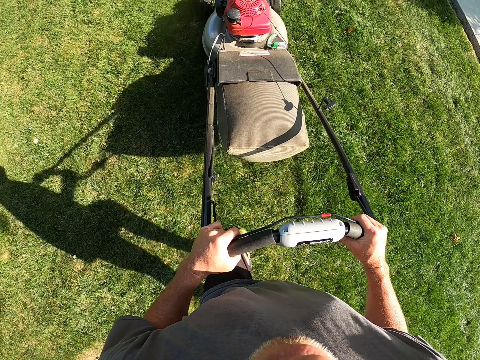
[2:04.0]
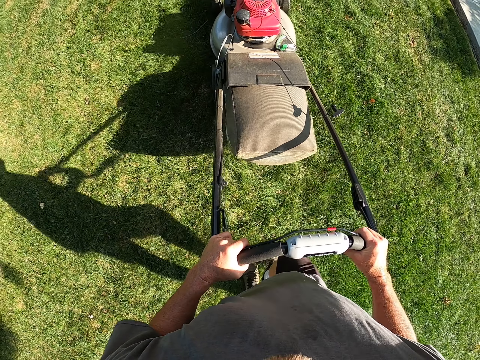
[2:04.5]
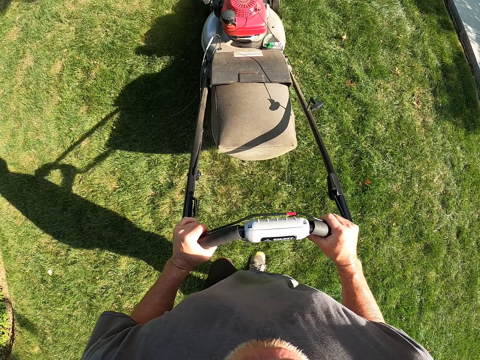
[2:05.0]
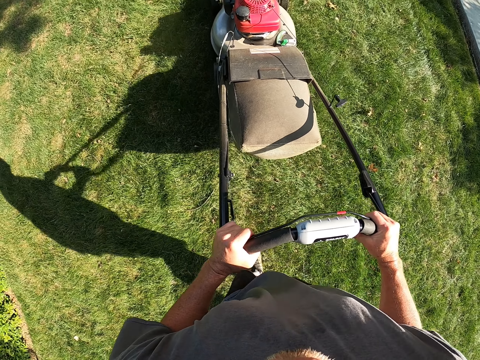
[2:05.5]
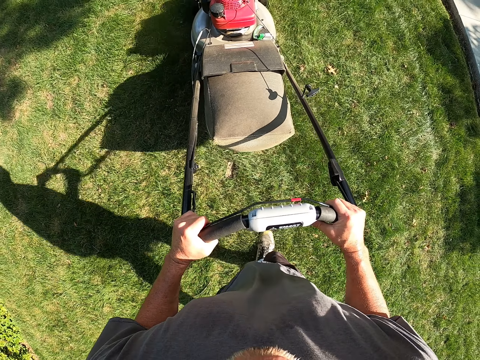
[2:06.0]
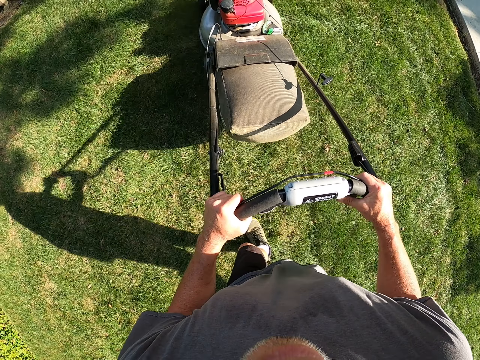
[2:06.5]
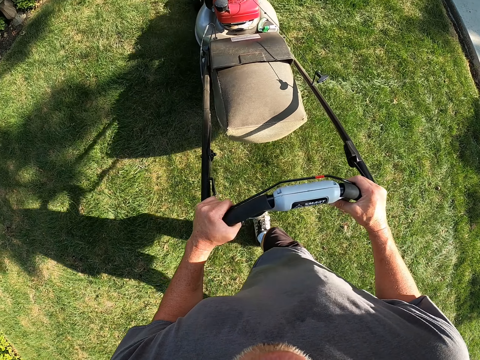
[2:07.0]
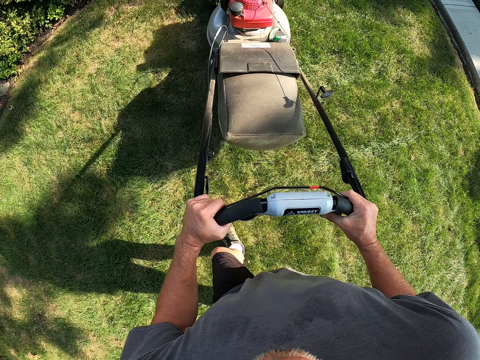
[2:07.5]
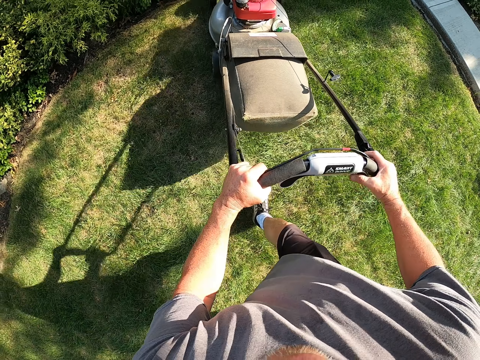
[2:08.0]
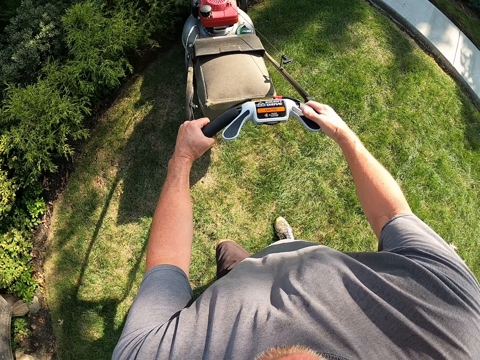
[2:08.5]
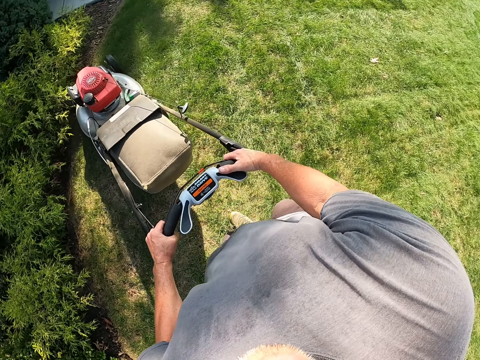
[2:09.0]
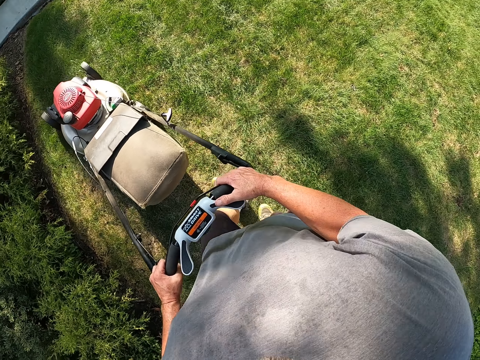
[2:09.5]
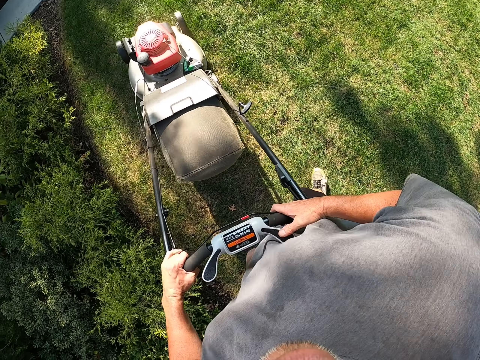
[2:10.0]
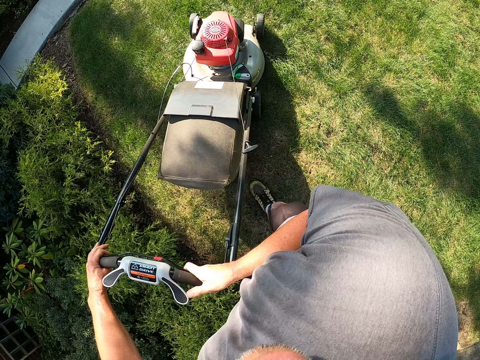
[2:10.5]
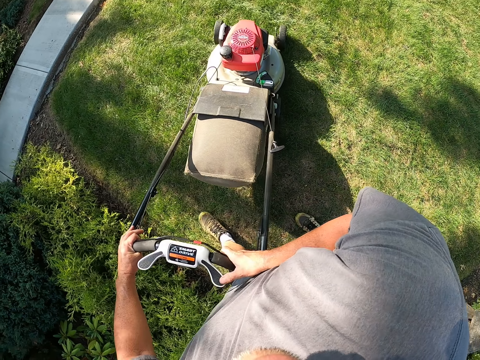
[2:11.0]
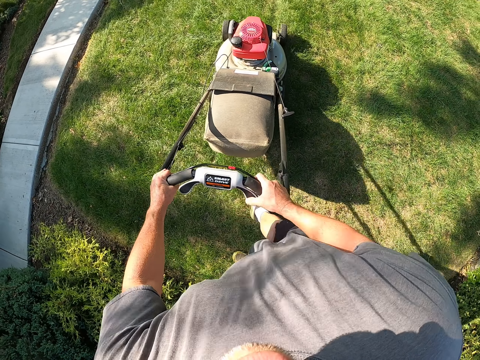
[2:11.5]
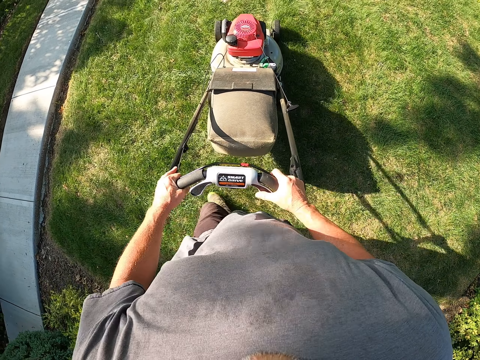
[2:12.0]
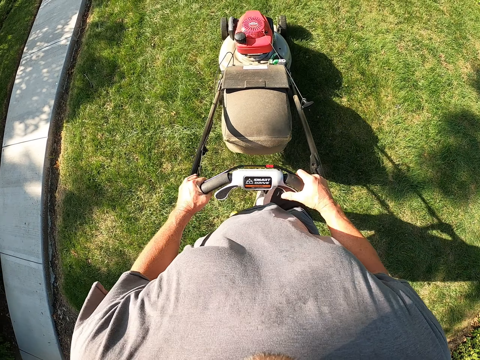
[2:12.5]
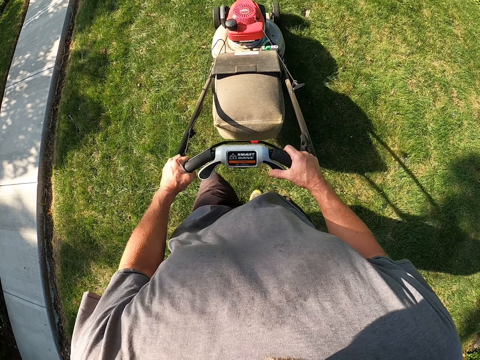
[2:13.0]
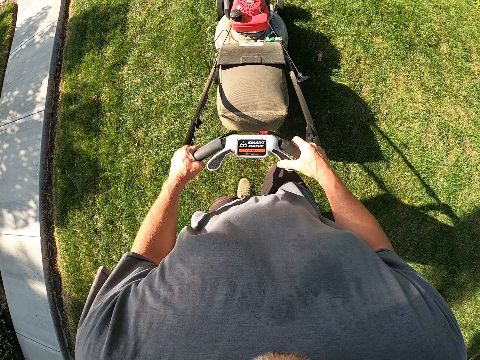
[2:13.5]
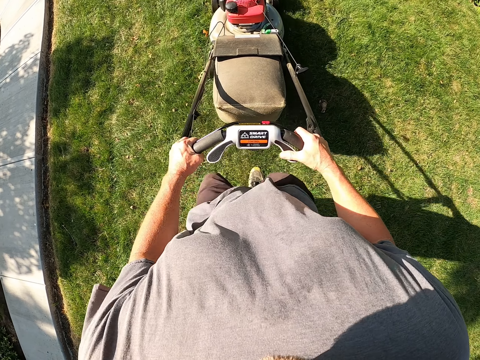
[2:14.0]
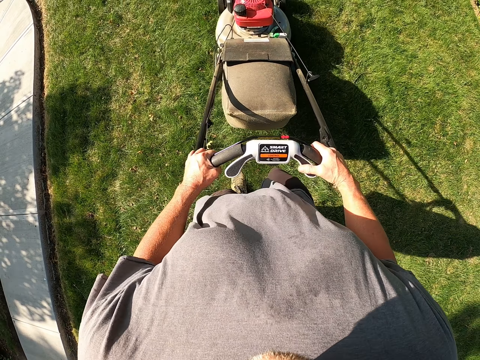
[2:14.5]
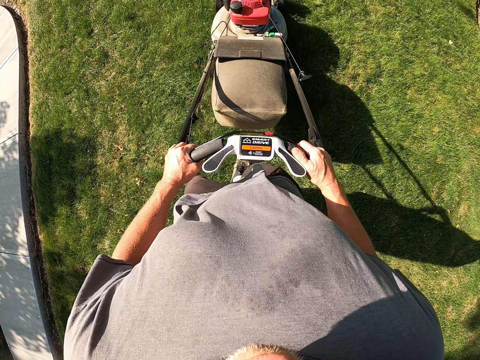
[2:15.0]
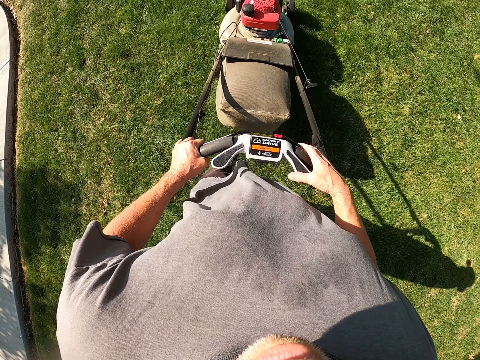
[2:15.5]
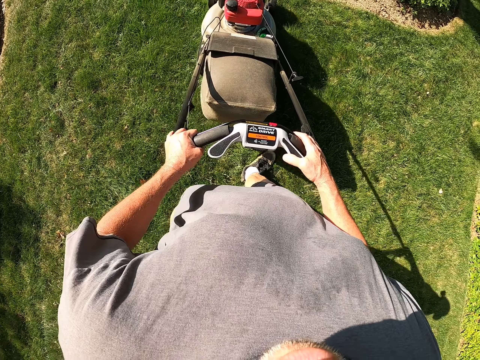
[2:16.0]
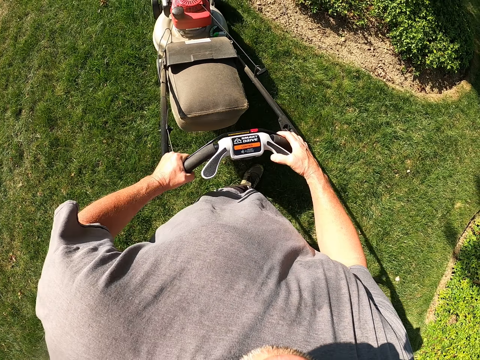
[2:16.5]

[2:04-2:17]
The camera wearer cuts grass with a lawn mower. They pull the lawn mower. They turn right. They cut grass with the lawn mower.

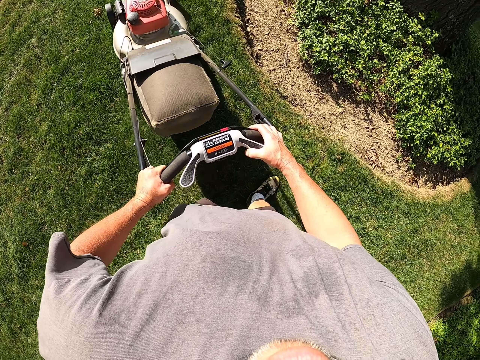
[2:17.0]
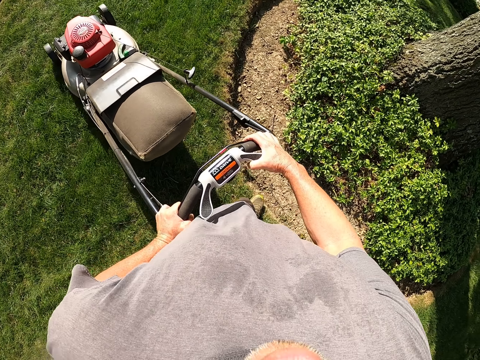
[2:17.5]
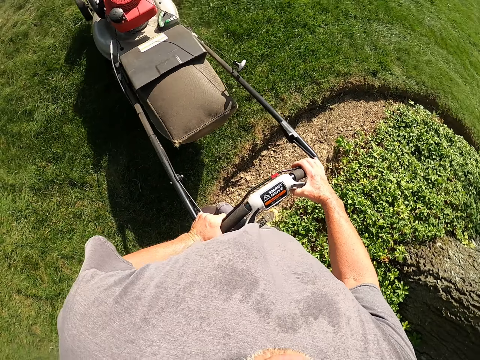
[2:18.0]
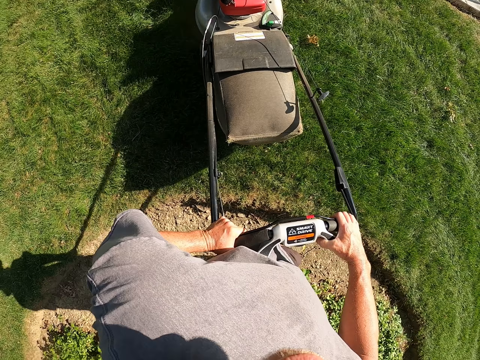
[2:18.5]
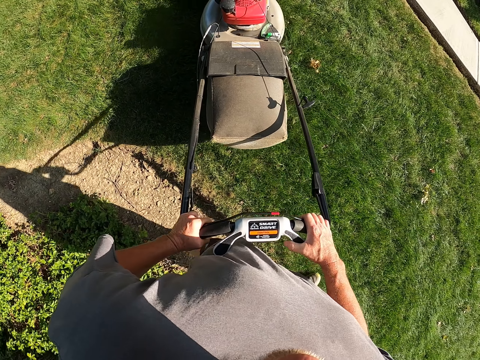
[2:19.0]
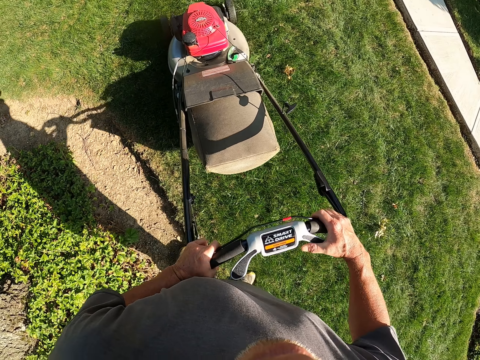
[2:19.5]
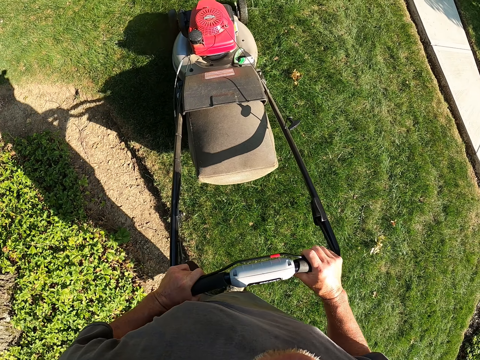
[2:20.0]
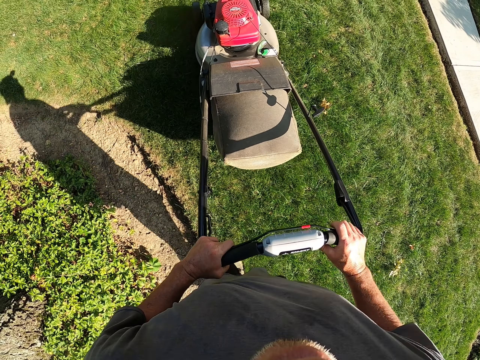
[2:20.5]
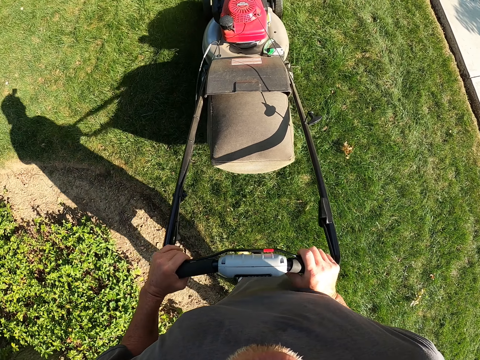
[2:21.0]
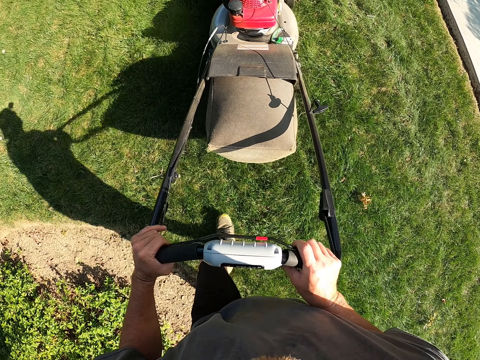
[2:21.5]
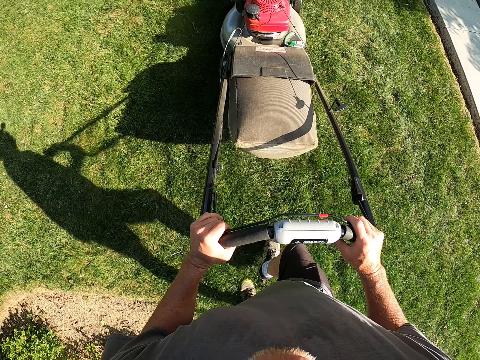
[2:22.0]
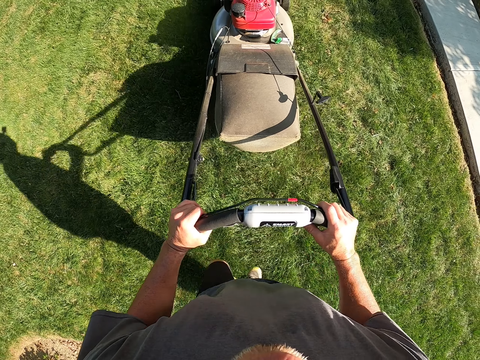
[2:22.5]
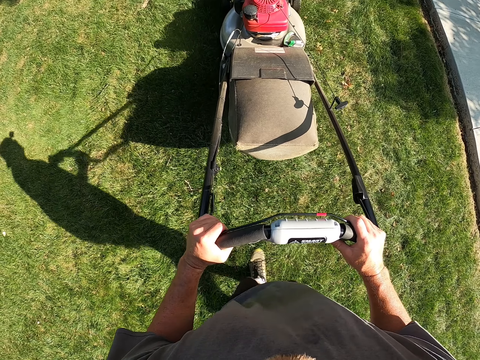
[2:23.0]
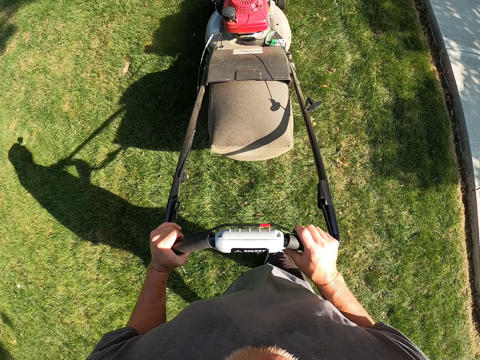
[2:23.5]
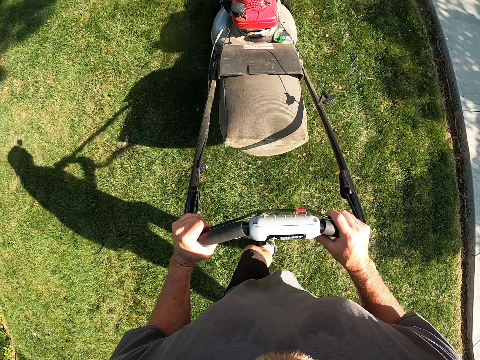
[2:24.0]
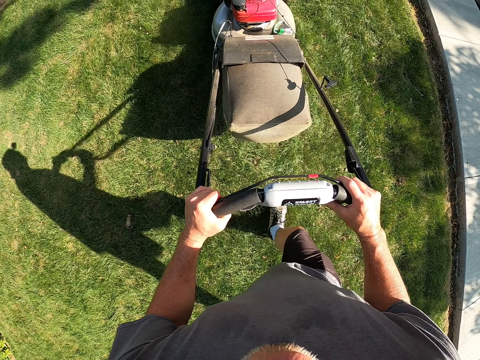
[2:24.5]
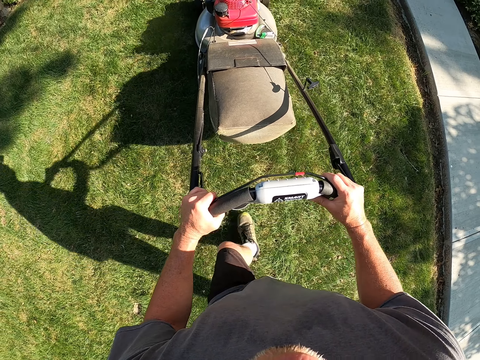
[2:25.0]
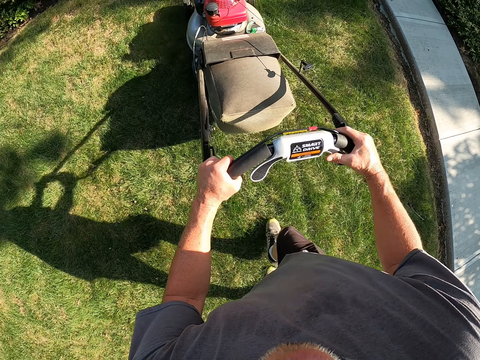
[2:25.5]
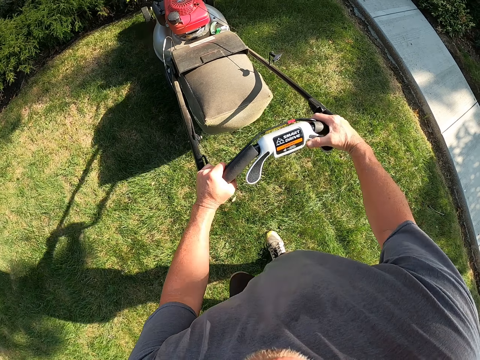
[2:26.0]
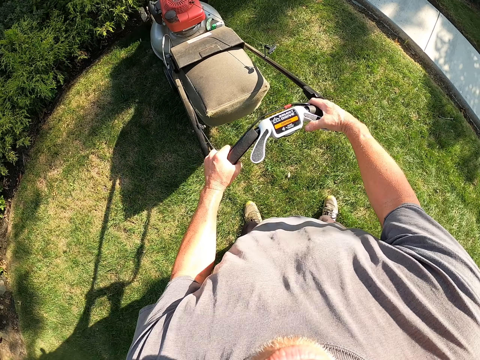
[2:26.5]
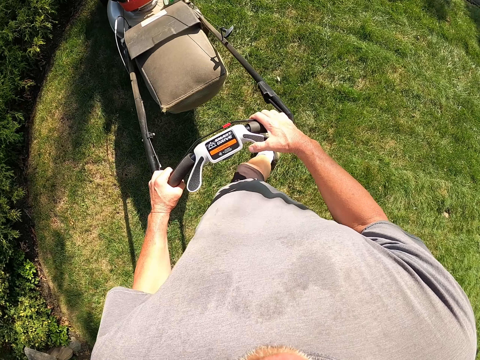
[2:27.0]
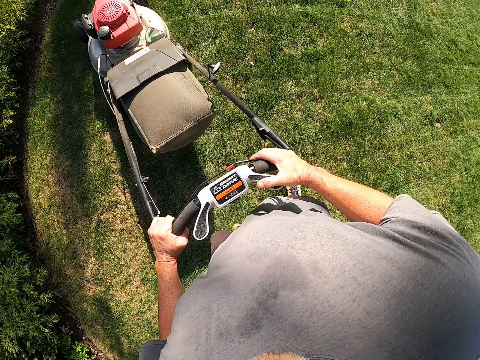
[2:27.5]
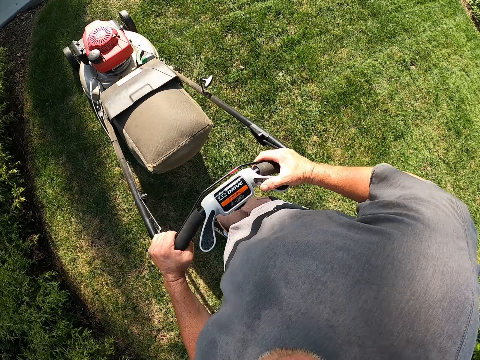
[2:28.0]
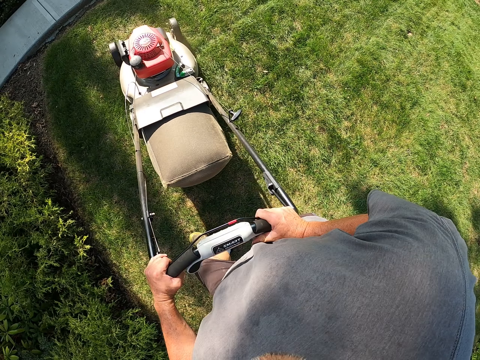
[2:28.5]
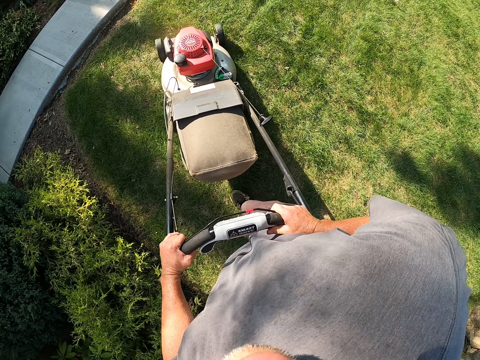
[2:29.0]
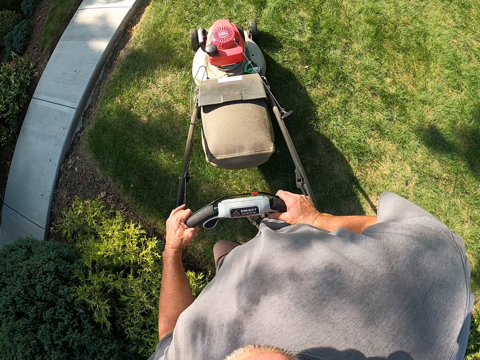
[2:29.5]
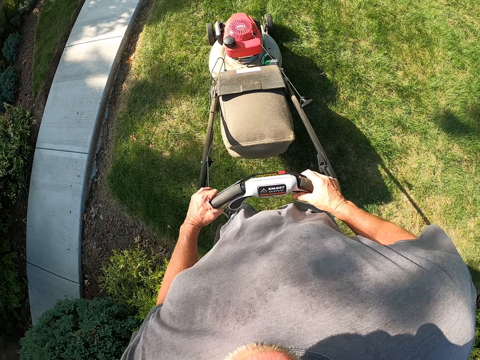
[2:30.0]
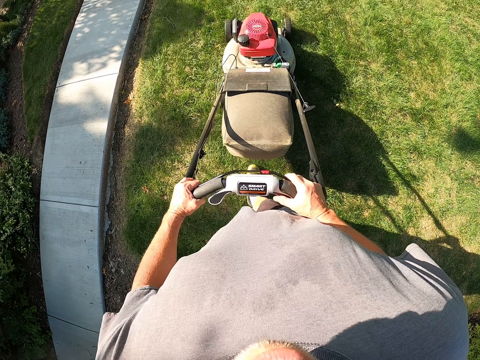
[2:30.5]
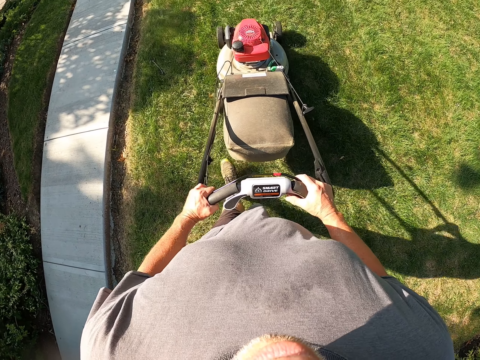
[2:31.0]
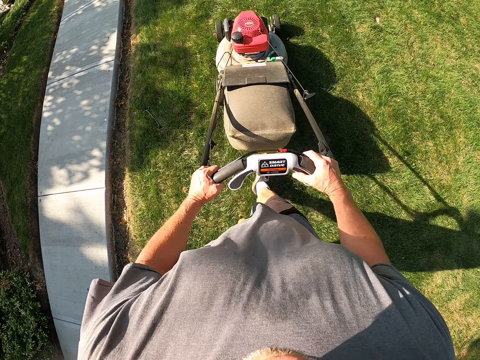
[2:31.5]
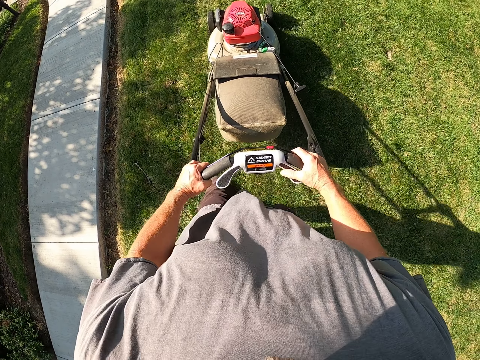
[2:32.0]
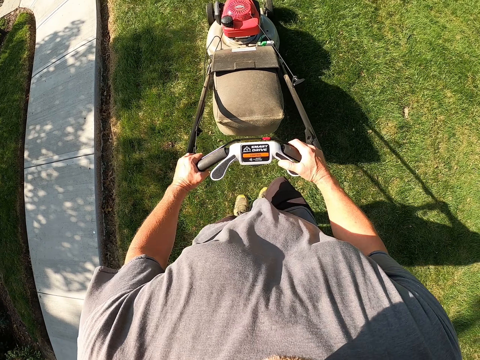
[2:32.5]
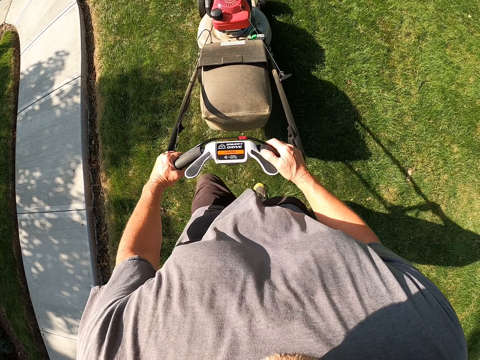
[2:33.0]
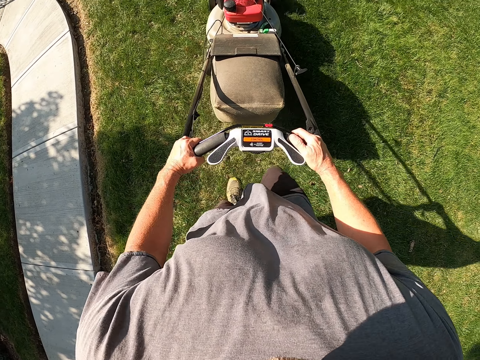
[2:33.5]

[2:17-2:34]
The camera wearer turns left. They cut grass with a lawn mower. They pull the lawn mower. They cut grass with the lawn mower.
